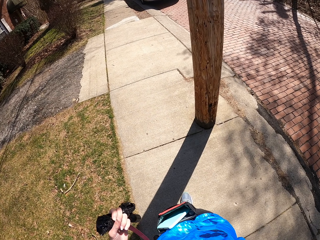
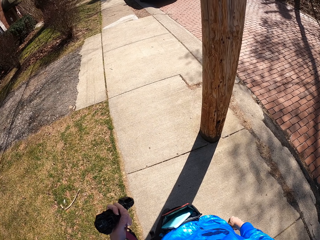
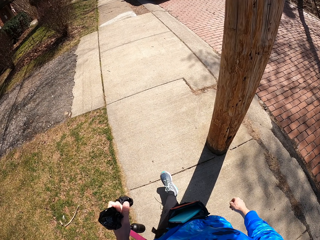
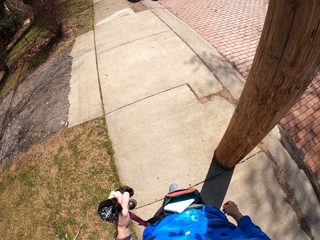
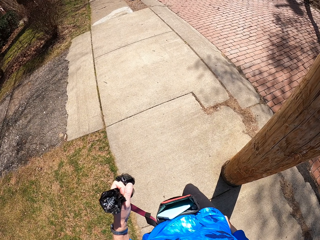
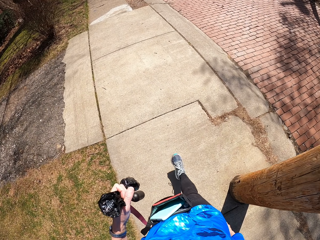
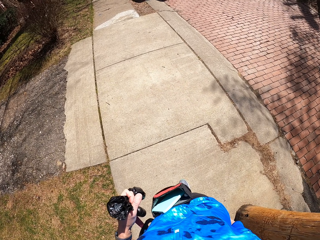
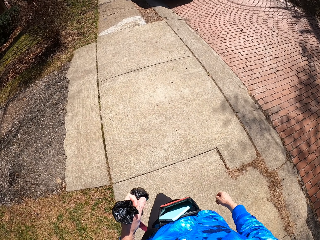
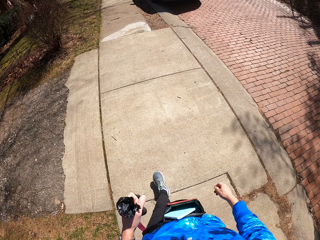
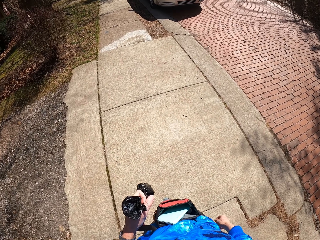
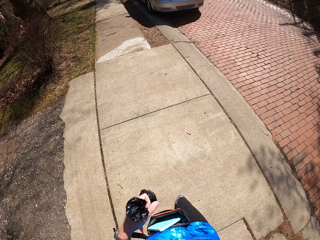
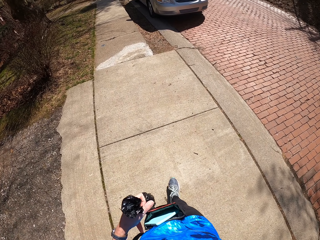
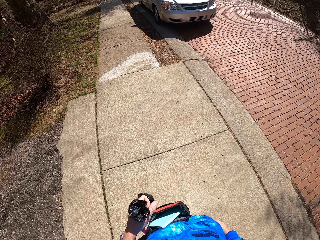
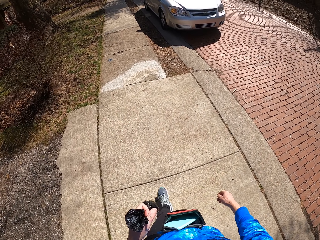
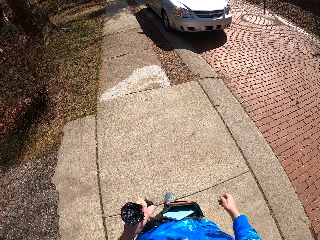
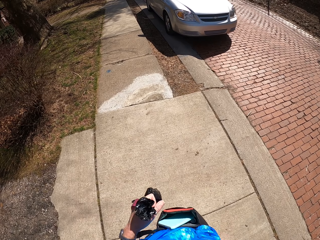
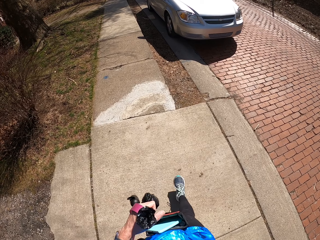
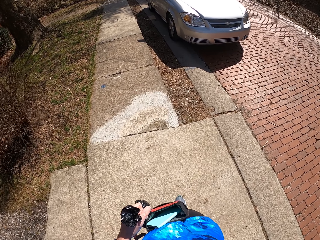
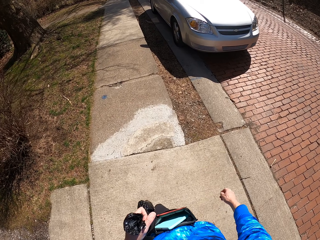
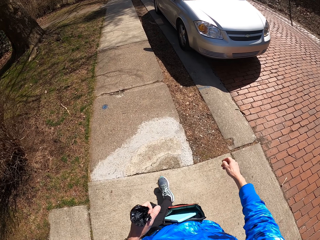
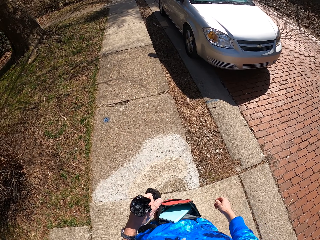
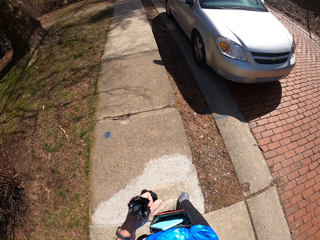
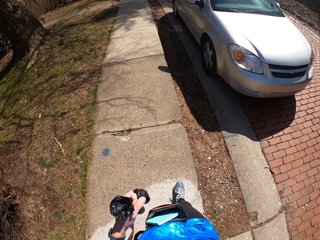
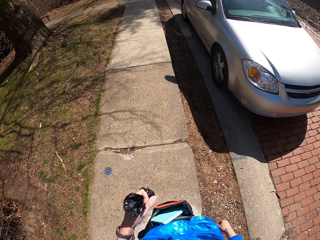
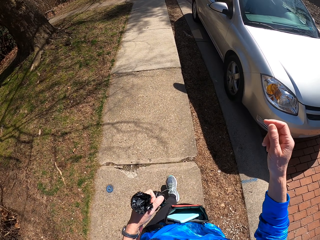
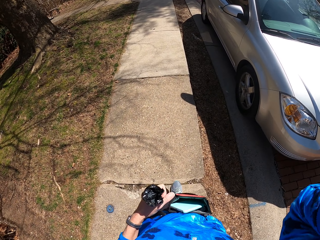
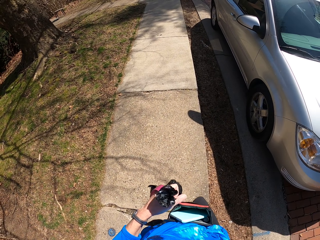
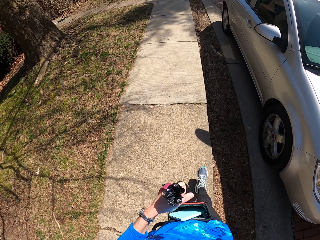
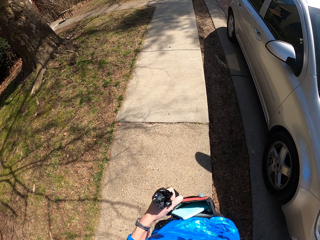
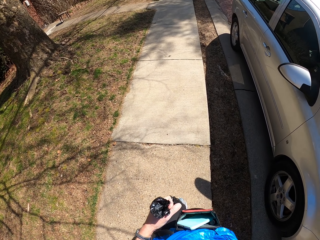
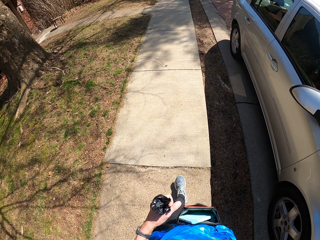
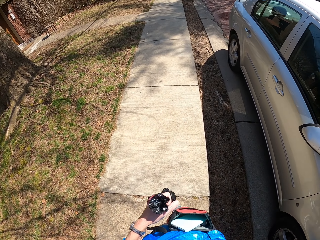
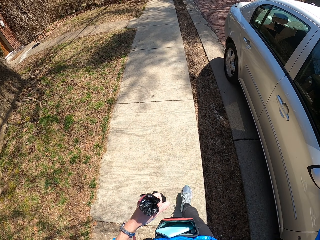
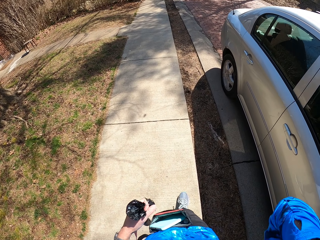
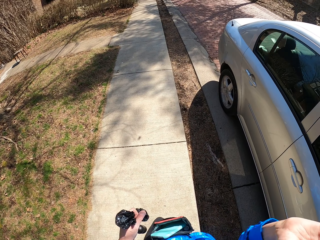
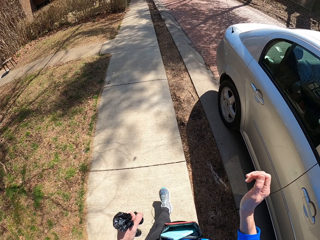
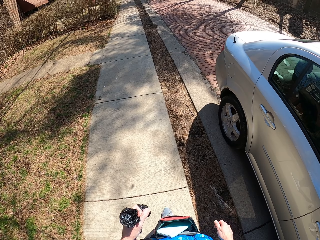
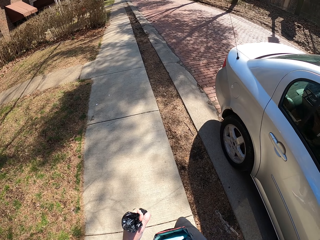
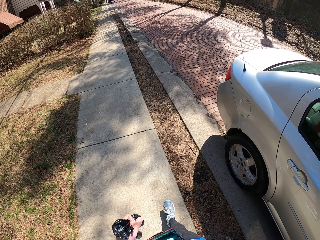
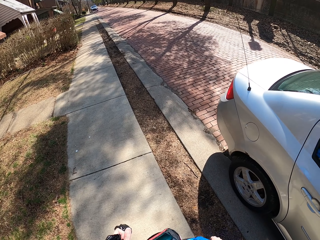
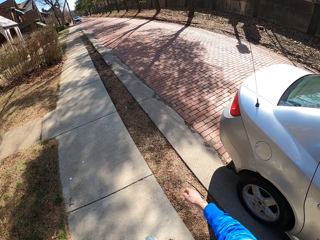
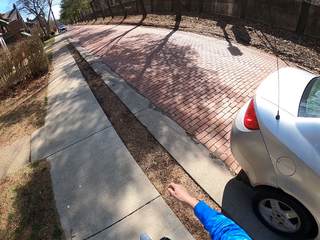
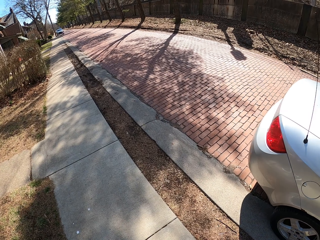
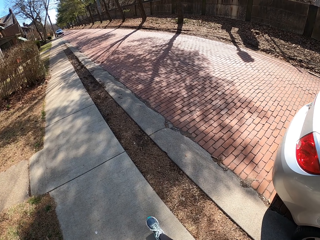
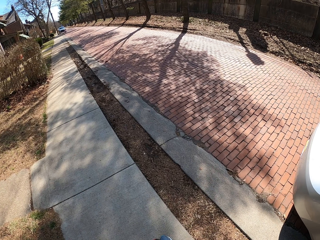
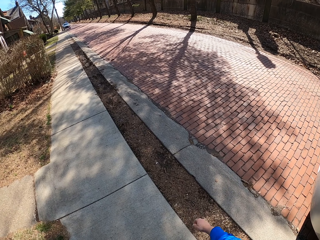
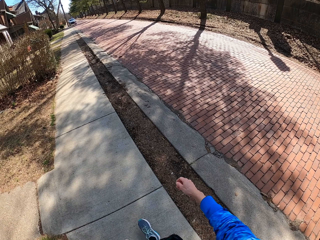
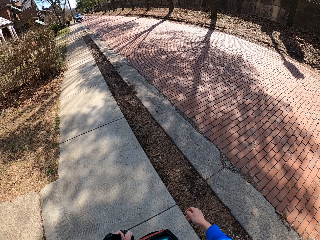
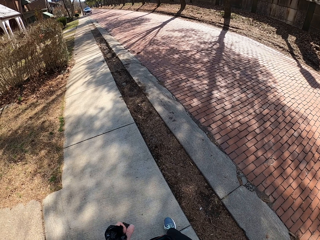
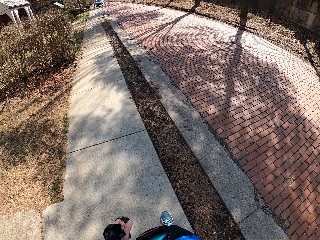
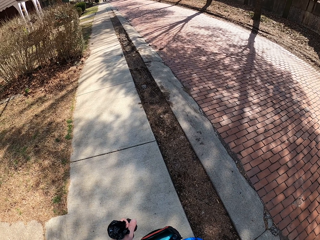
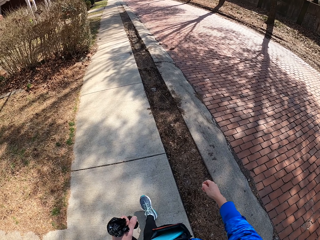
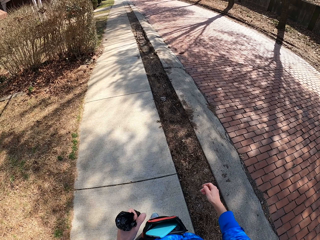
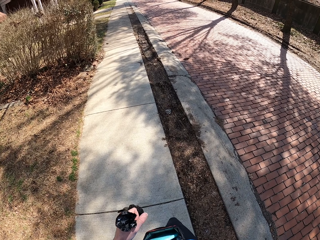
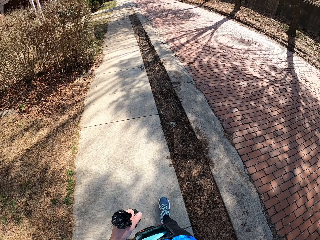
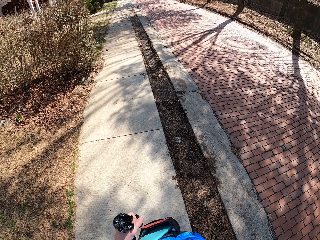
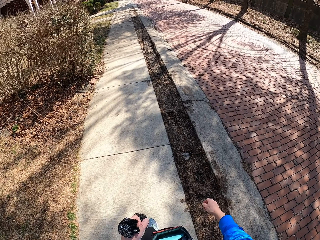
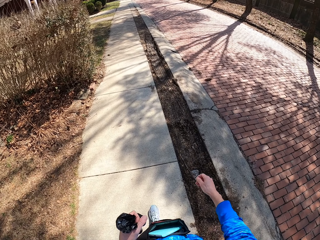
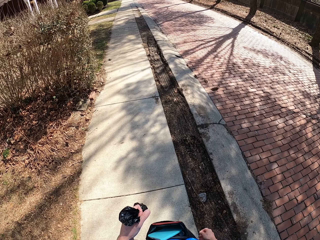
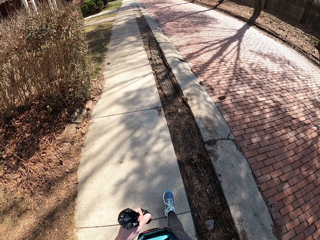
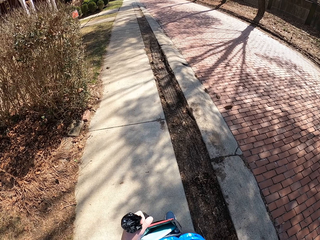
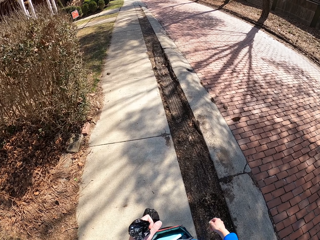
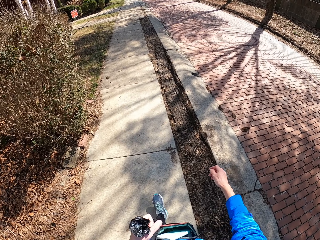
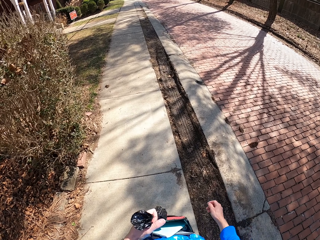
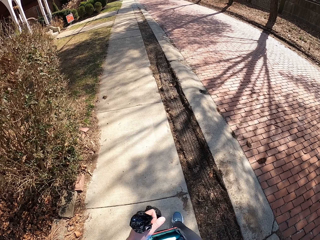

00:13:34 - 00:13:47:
The camera wearer walks along the road. They raise the right hand. They touch something. They walk along the road.

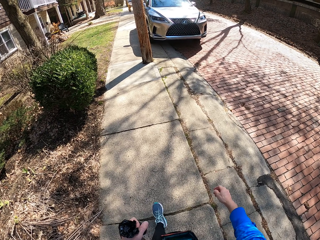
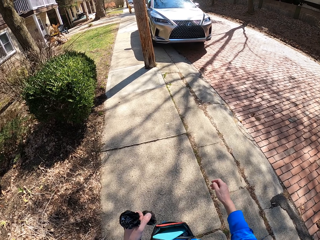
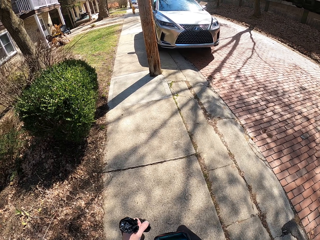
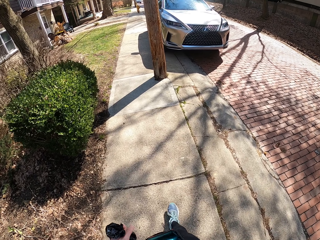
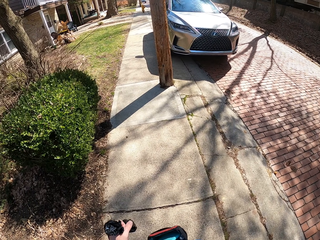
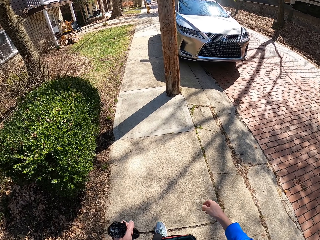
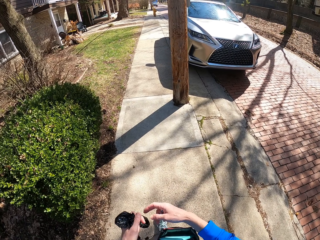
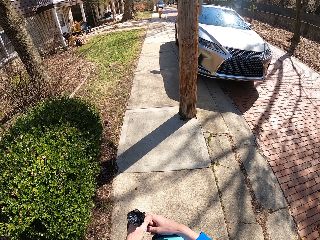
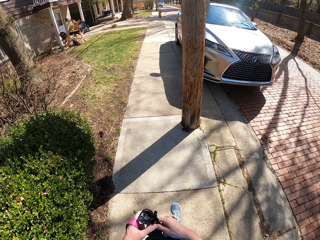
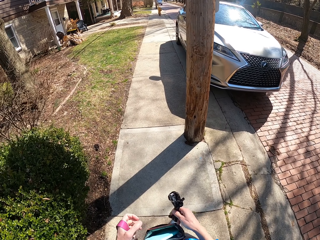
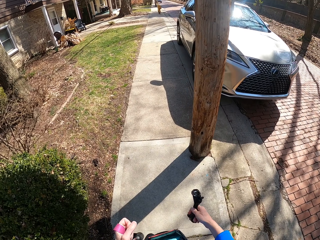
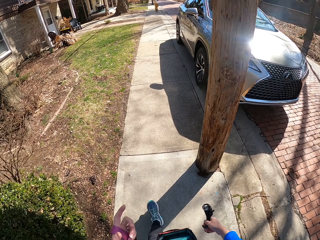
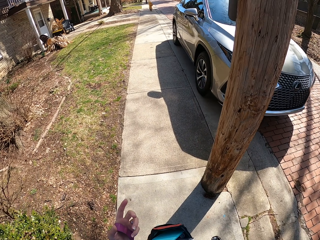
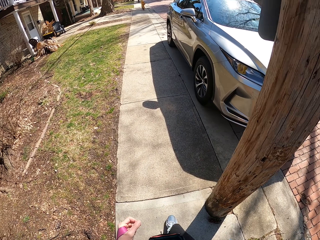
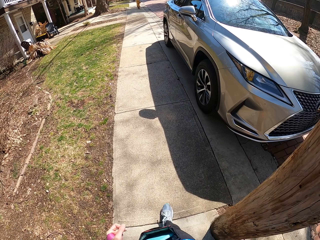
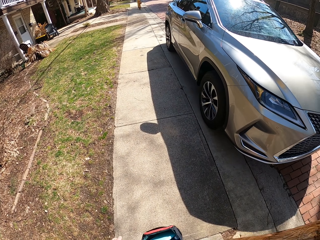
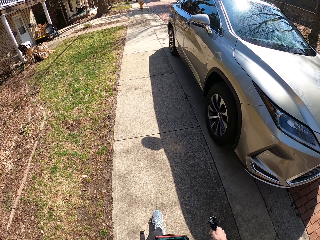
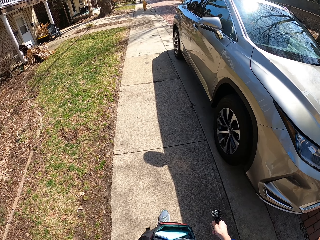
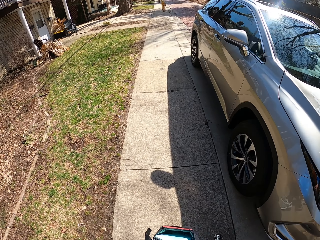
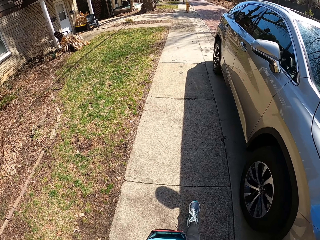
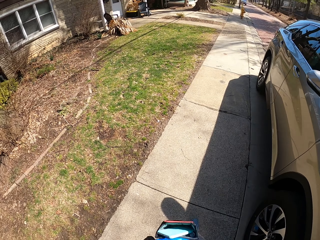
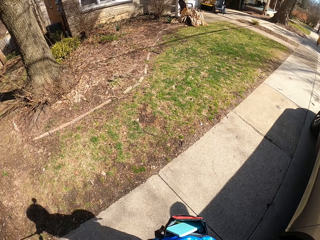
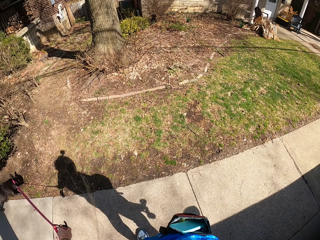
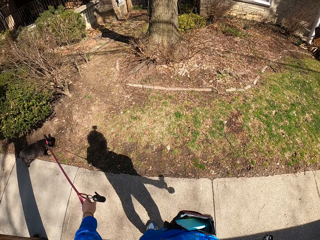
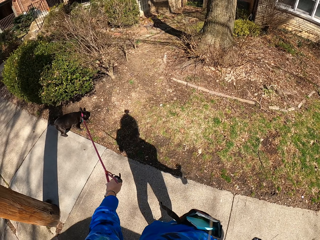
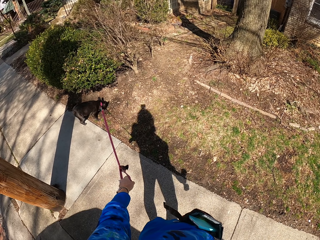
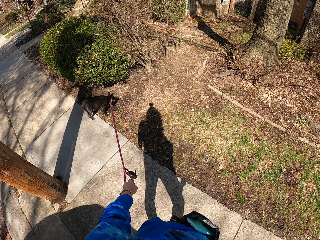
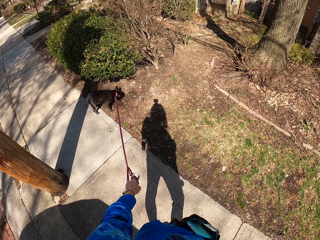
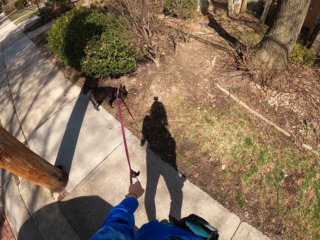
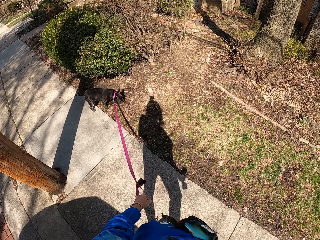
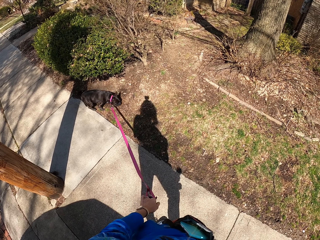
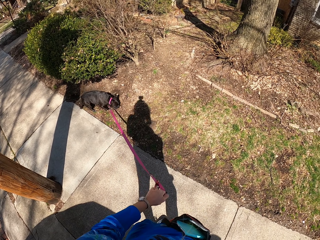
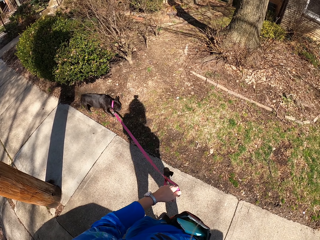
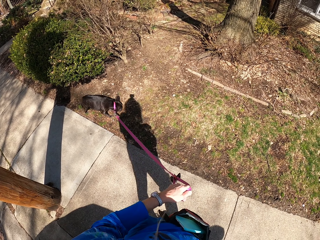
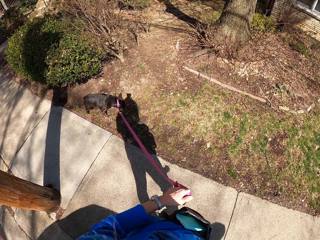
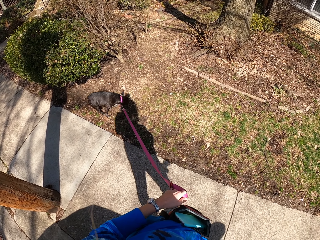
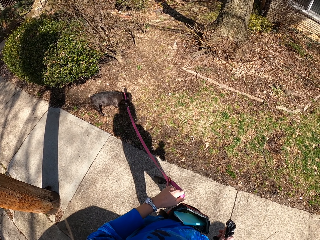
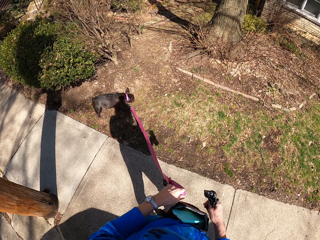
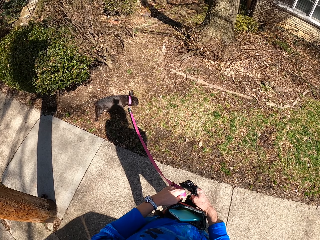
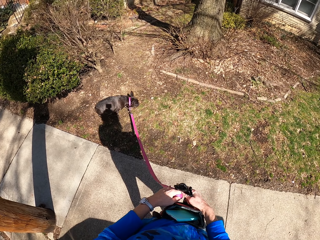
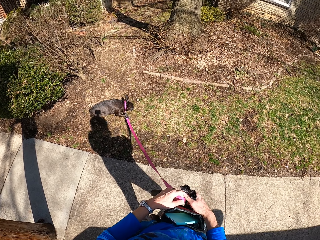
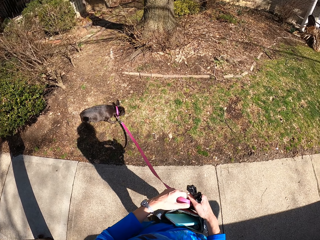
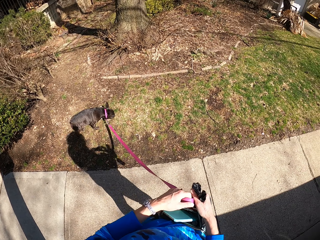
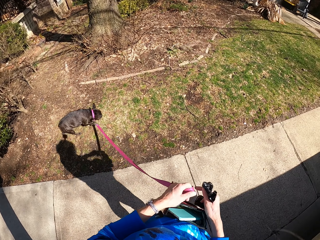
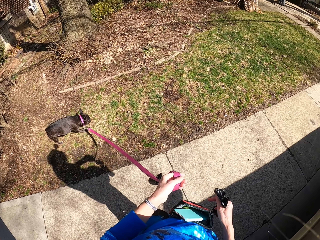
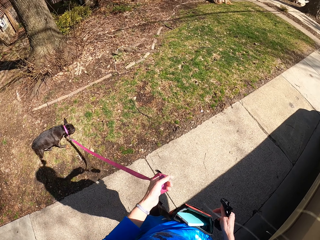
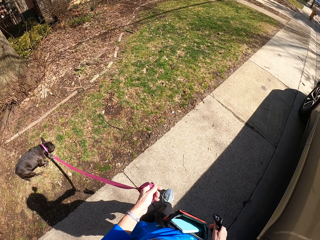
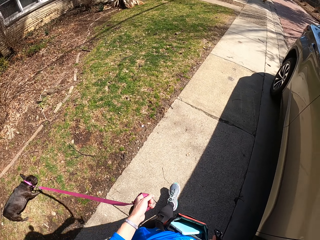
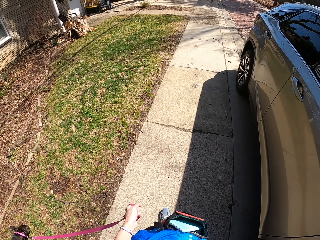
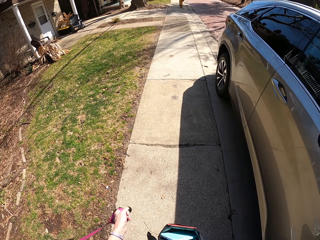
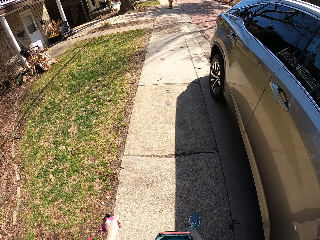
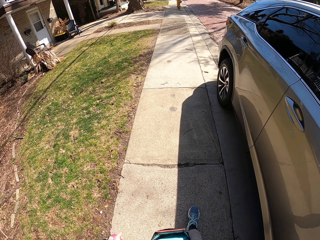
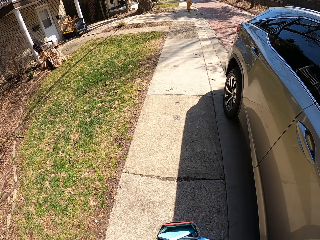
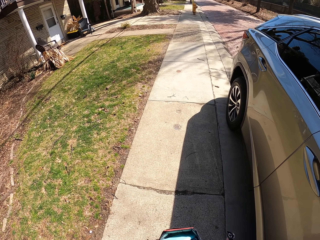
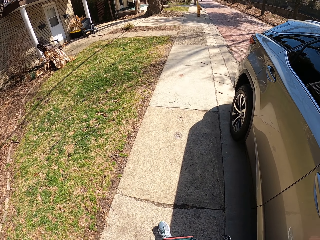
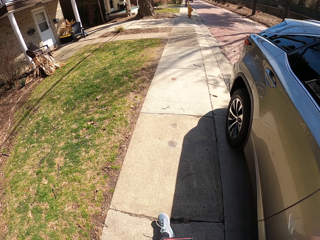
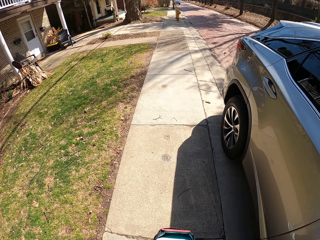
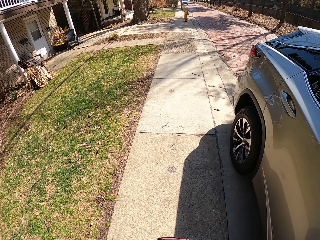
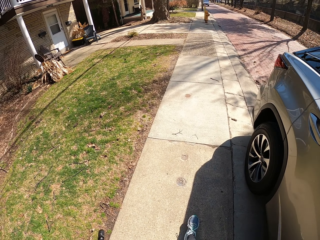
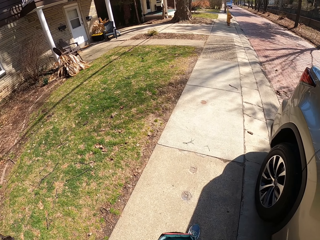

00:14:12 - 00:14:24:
The camera wearer passes the harness to the right hand. They pause a little at the sidewalk. They walk on the sidewalk.
